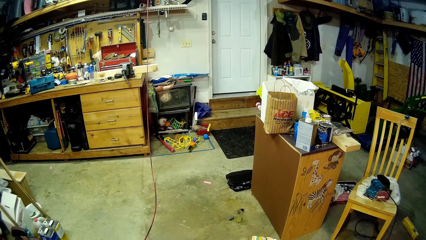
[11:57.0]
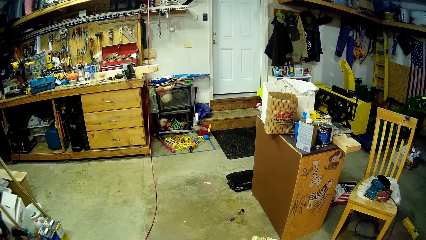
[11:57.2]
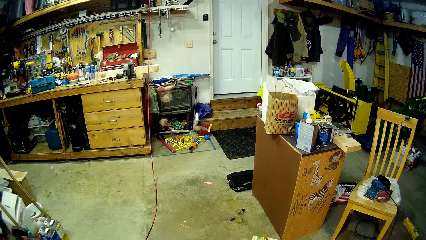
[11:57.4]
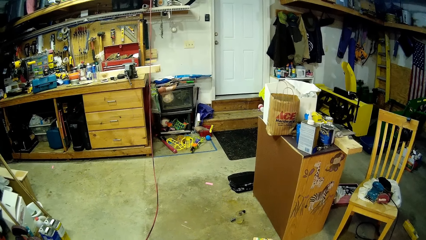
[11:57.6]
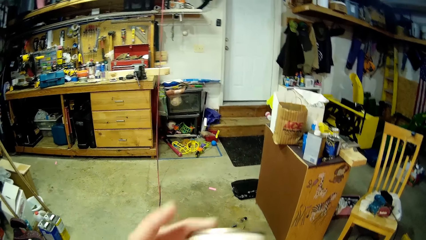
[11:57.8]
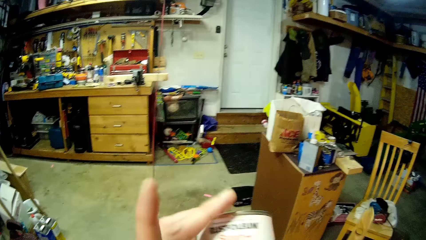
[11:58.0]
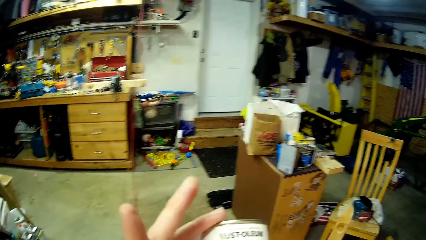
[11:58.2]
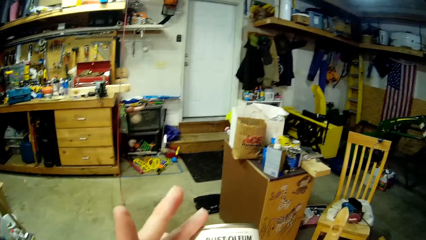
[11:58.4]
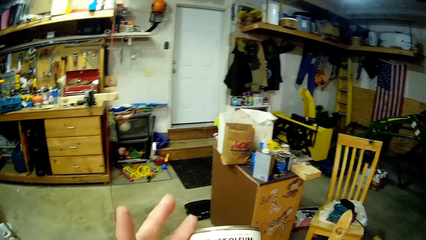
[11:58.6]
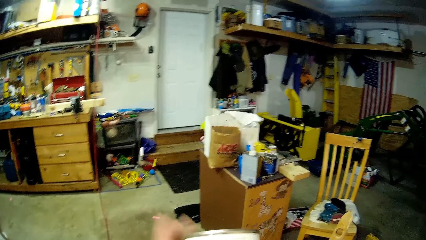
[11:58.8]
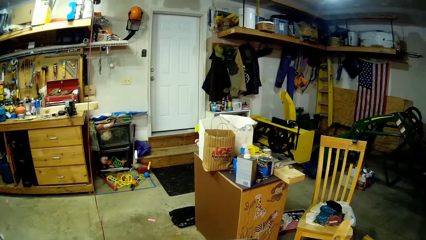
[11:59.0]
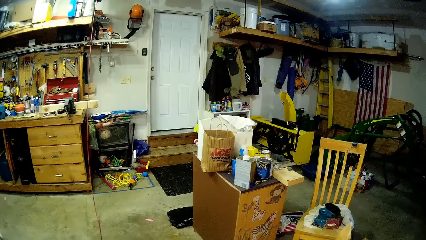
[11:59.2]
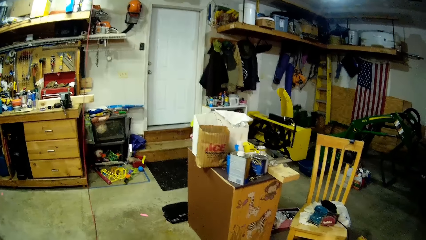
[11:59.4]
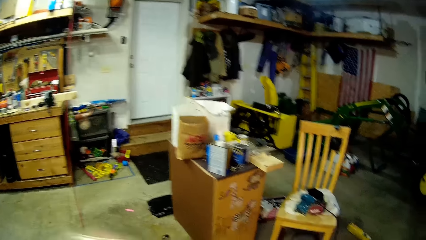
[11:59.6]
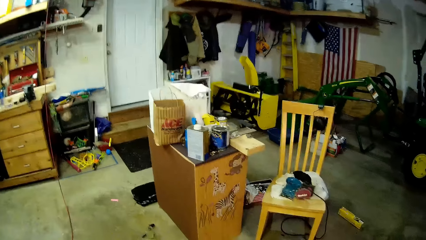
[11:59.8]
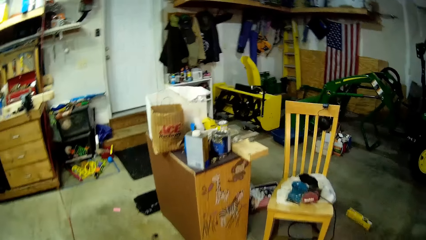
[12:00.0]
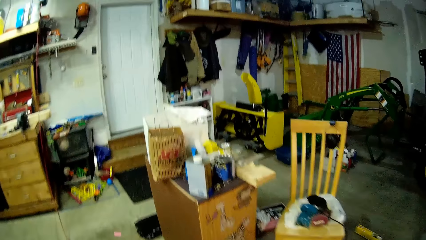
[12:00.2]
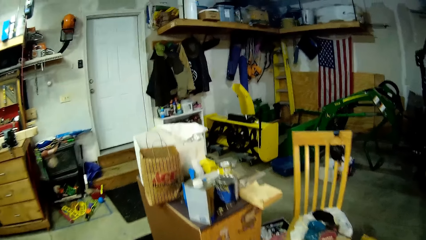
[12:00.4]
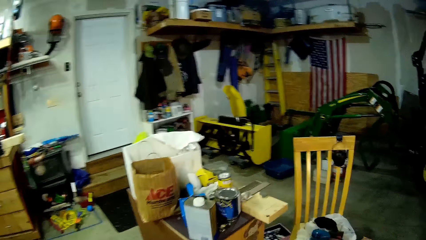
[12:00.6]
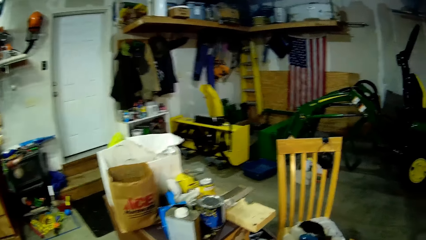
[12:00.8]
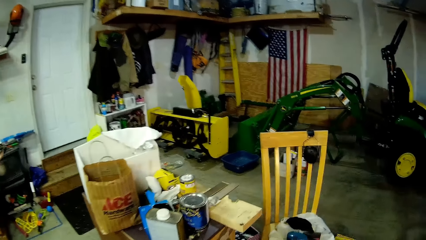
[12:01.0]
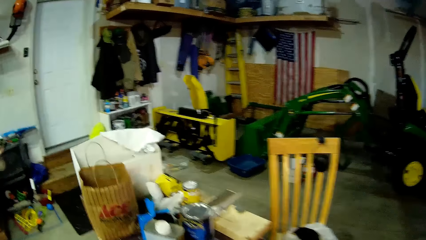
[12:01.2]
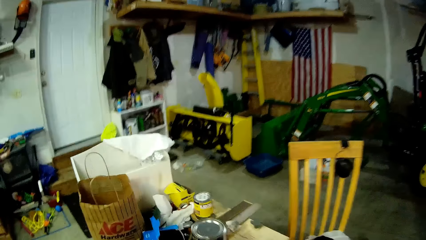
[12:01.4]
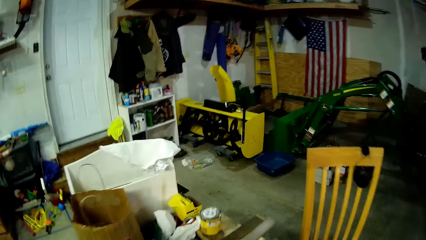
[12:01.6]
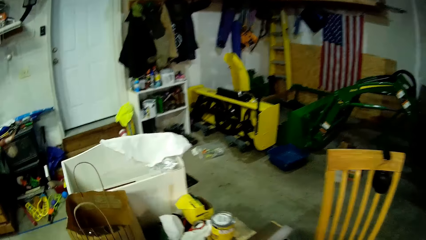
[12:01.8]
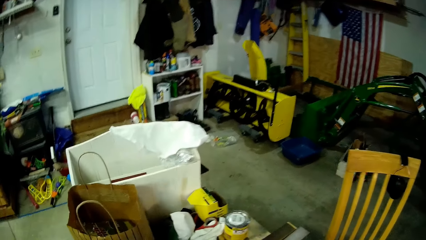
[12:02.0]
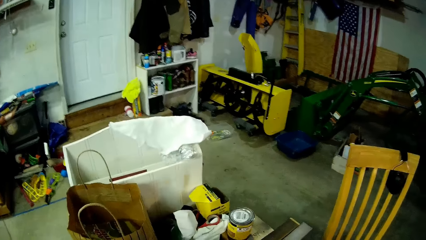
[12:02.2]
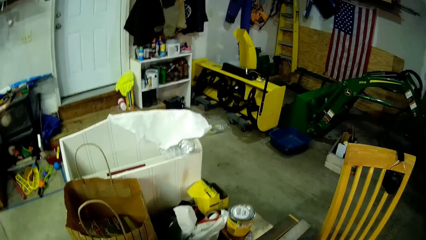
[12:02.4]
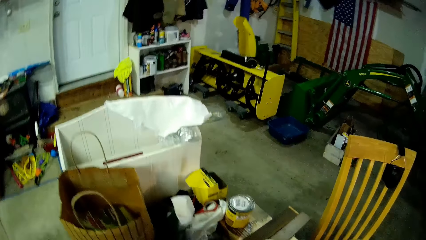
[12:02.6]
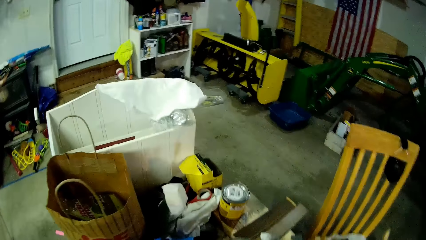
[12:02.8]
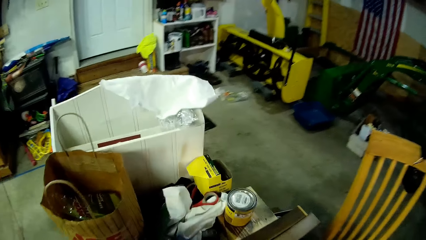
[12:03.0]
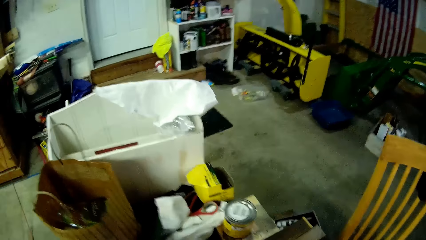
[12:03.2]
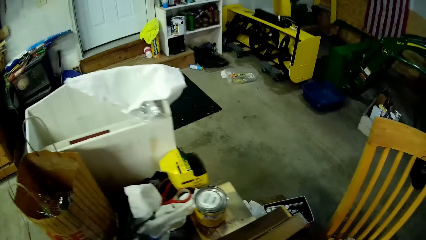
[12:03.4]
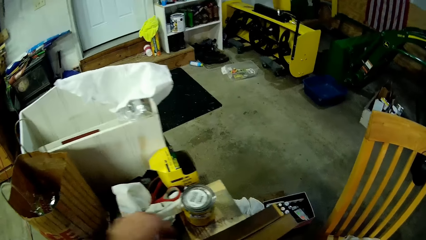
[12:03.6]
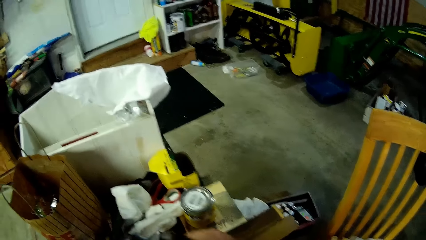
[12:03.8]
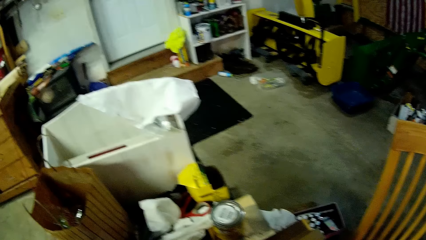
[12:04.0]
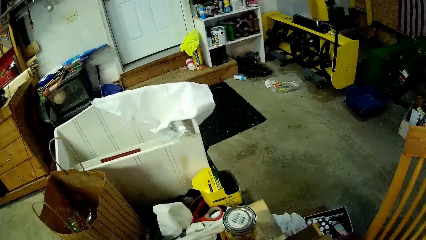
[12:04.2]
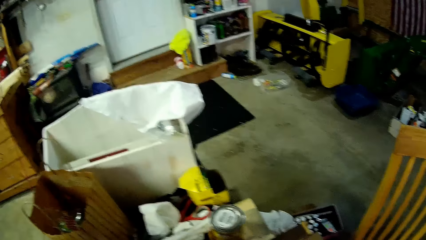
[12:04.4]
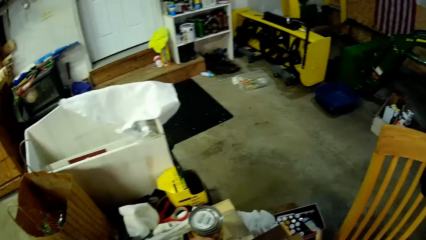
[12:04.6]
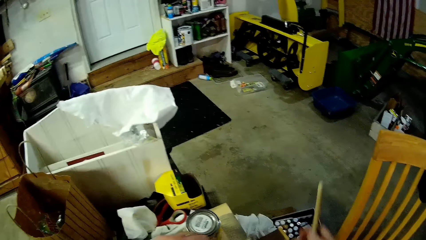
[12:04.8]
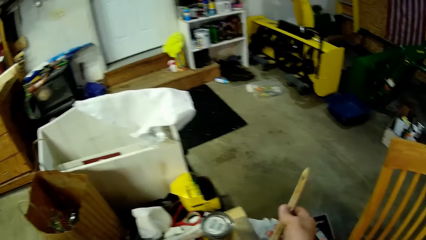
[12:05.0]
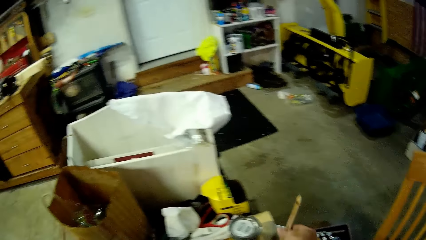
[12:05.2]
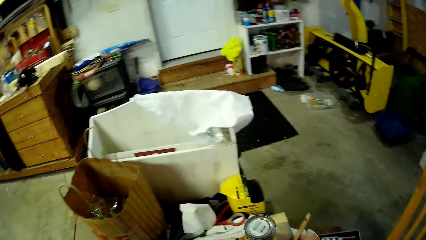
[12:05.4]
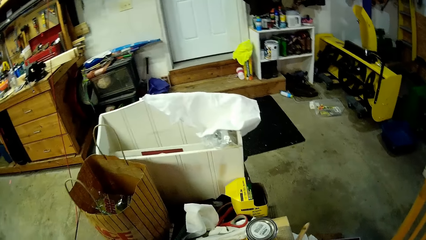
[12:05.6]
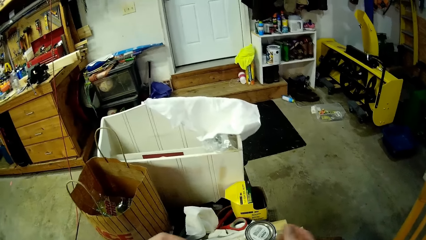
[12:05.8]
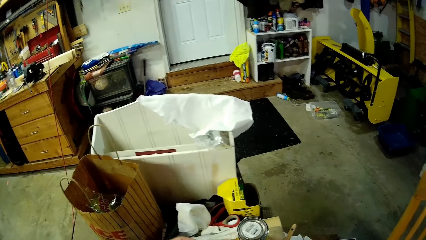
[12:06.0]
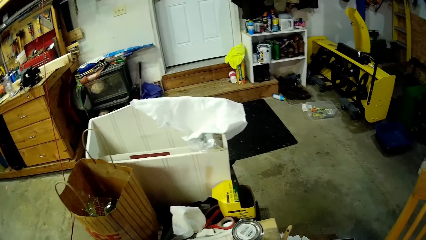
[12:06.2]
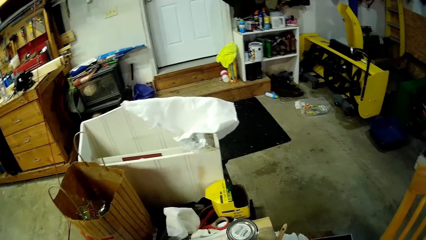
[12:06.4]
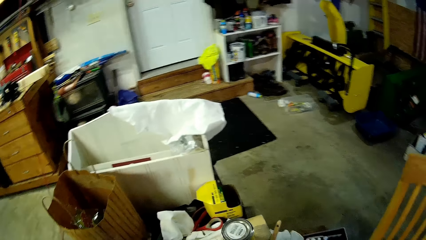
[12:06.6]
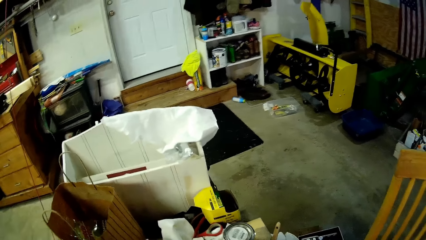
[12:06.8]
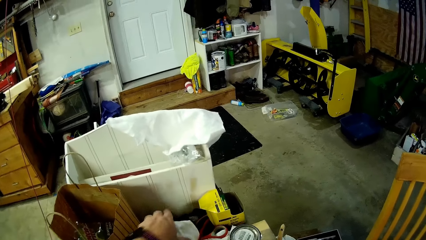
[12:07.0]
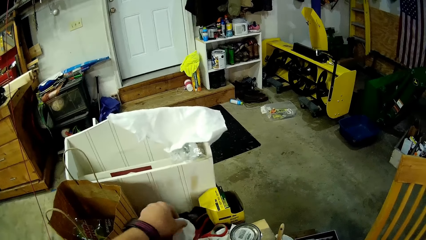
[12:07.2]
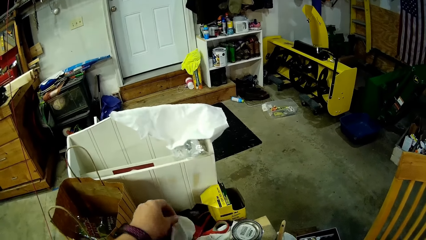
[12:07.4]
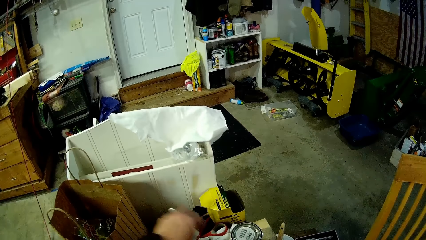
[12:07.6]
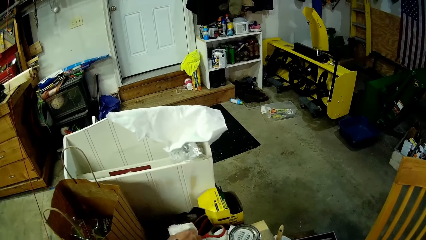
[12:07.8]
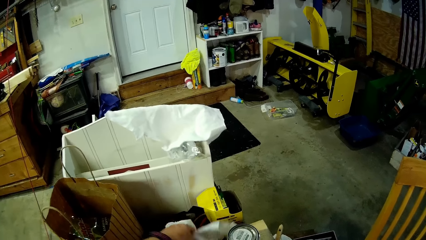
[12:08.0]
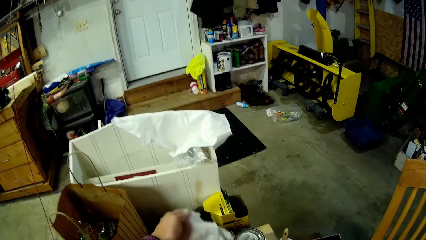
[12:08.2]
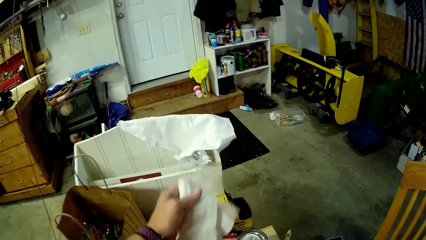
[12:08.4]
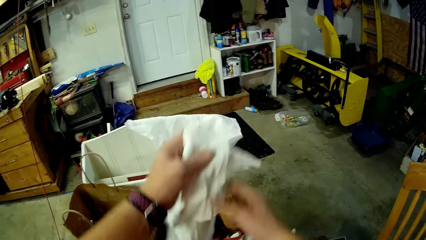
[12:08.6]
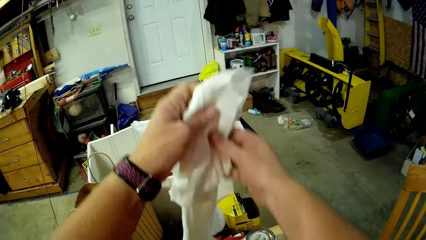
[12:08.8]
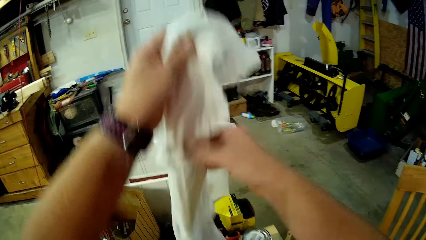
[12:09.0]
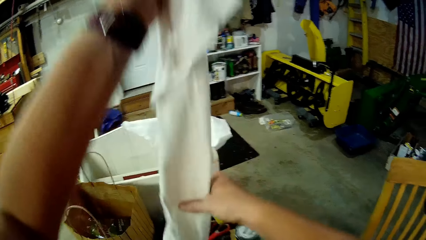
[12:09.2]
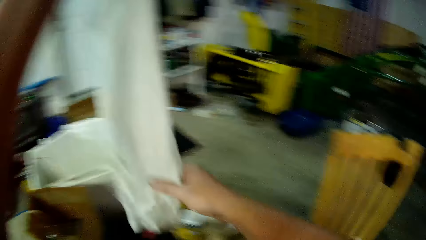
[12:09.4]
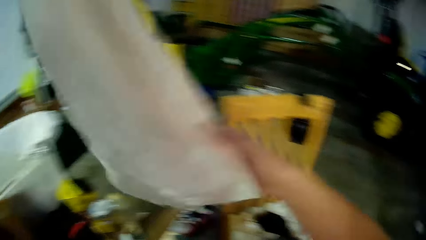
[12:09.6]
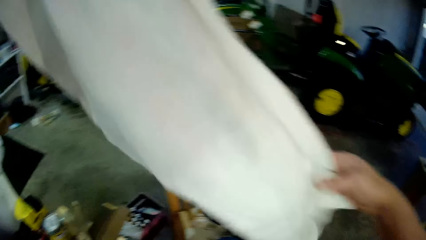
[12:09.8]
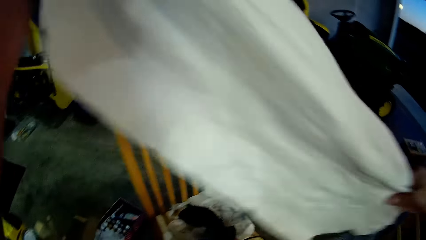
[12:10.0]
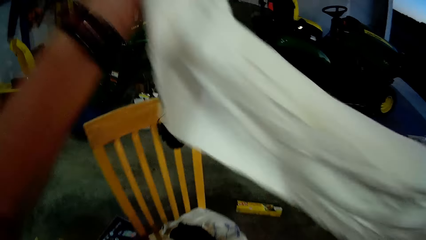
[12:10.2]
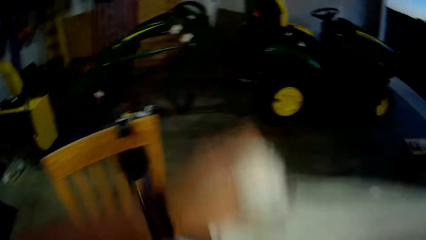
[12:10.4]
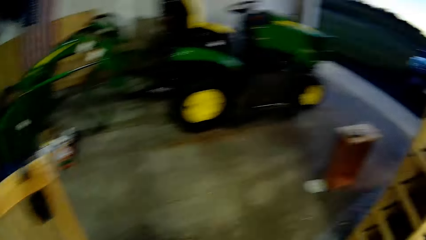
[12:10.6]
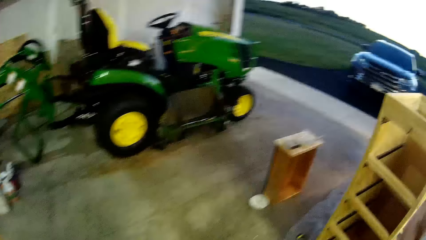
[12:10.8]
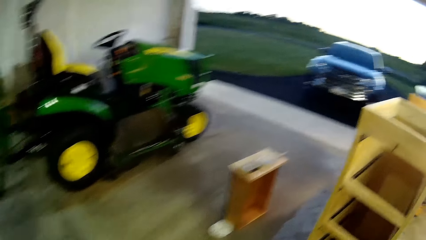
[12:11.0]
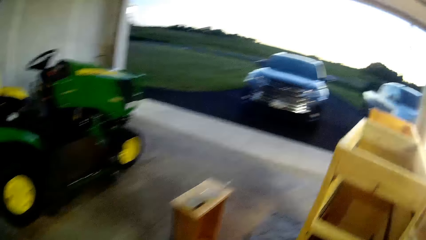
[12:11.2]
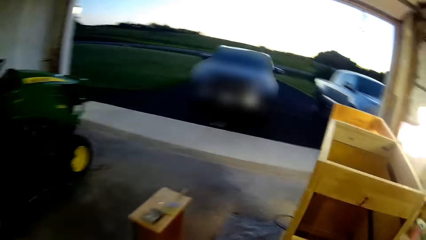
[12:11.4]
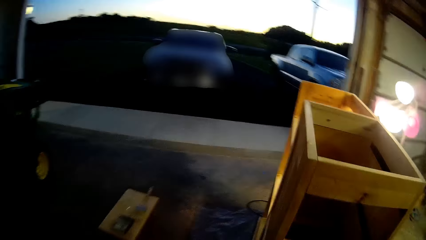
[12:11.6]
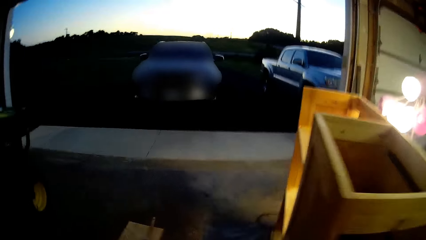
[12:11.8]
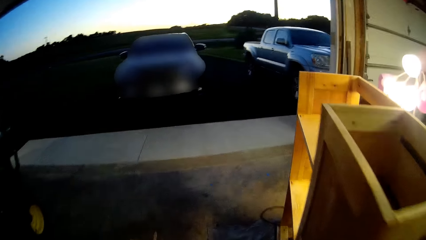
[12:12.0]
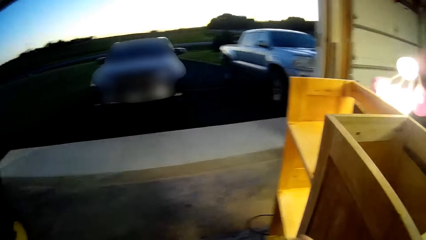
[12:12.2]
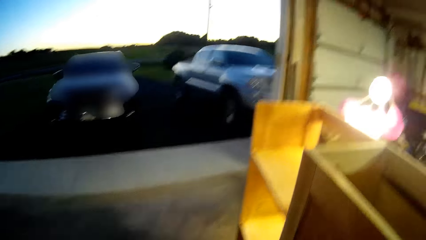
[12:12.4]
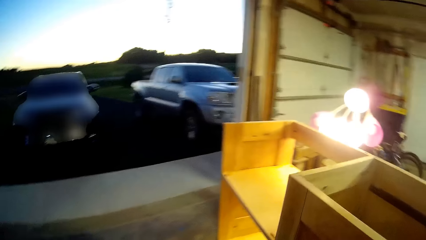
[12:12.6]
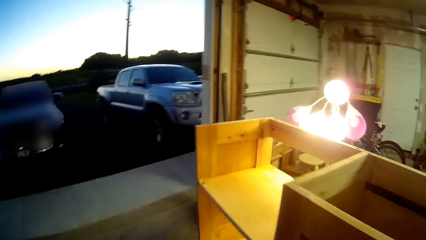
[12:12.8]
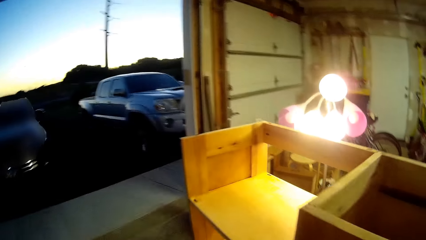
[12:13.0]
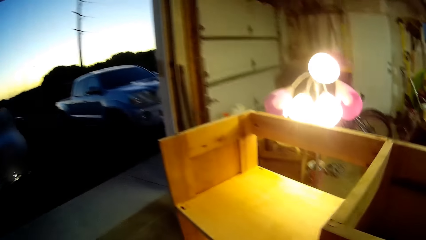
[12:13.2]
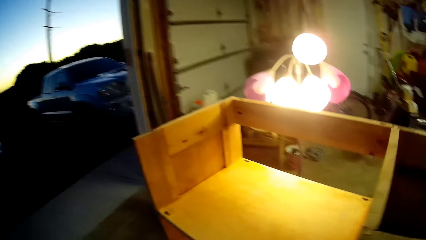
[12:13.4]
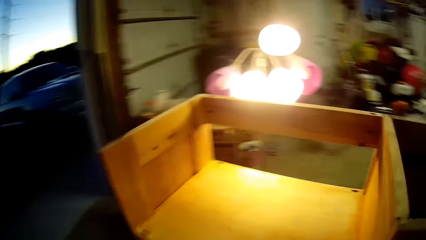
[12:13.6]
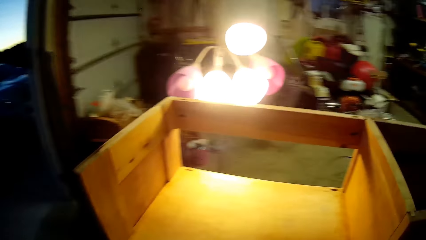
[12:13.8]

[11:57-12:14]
The camera wearer lifts up the container on the left hand. They look at the container on the left hand. They walk. They look at items on the table. They do something. They put the container on the table. They place the paintbrush on the table. They pick up a white cloth or piece of clothing on the table. They lift up the clothing. They walk.
